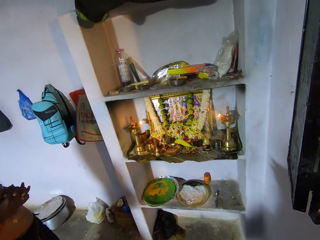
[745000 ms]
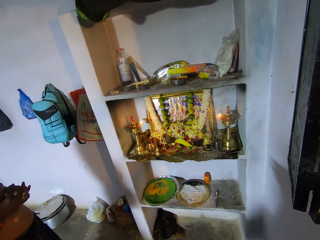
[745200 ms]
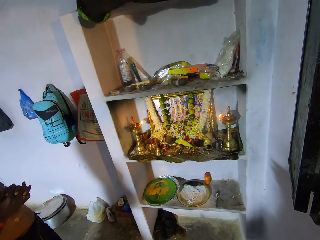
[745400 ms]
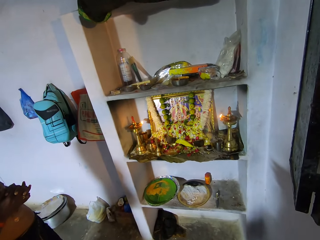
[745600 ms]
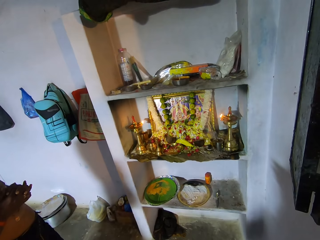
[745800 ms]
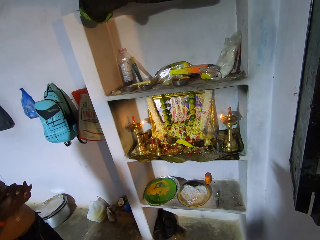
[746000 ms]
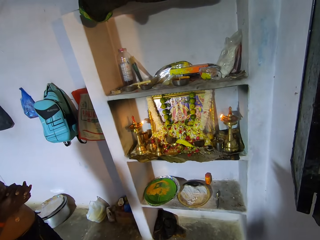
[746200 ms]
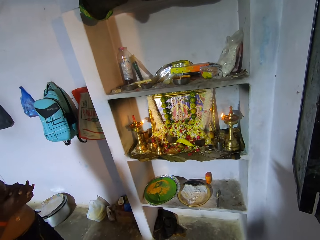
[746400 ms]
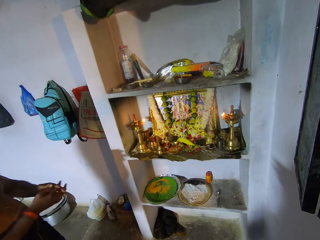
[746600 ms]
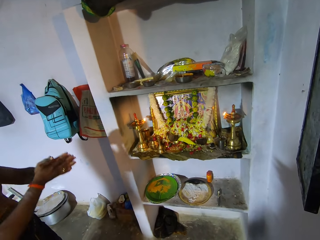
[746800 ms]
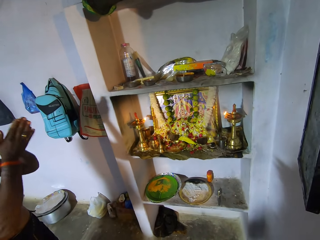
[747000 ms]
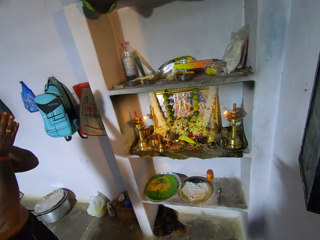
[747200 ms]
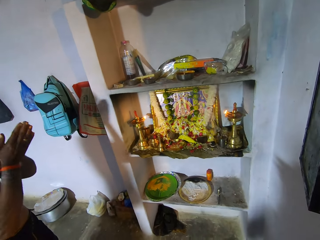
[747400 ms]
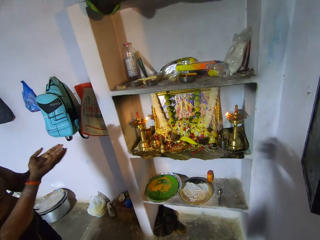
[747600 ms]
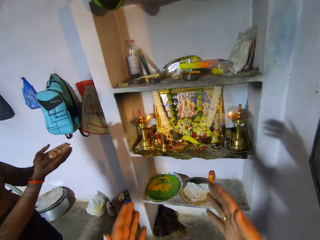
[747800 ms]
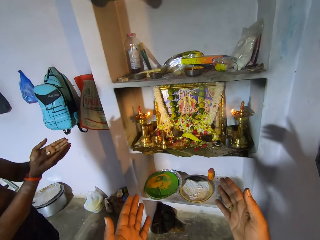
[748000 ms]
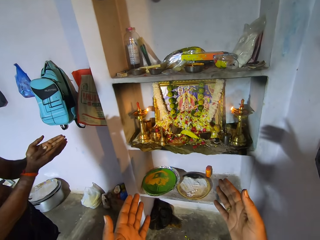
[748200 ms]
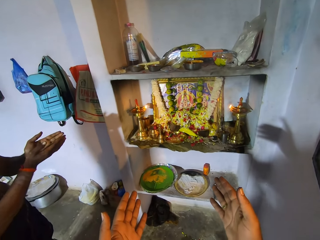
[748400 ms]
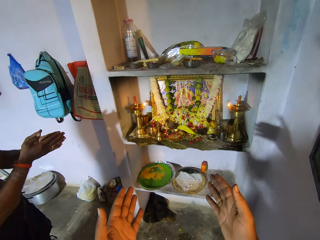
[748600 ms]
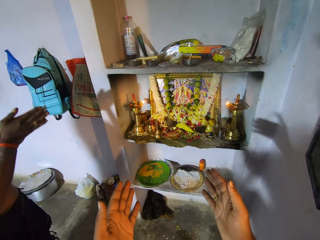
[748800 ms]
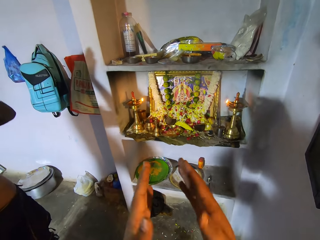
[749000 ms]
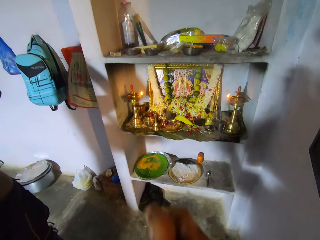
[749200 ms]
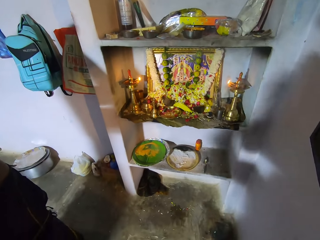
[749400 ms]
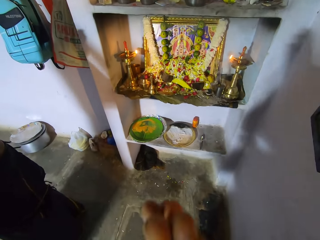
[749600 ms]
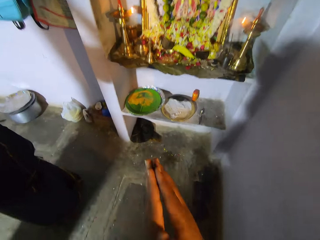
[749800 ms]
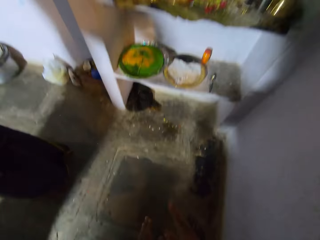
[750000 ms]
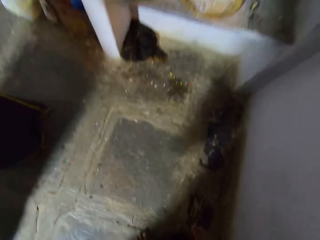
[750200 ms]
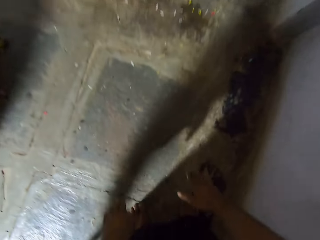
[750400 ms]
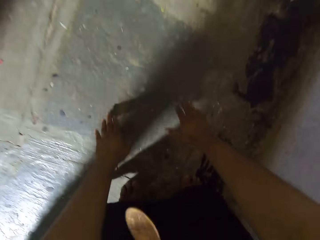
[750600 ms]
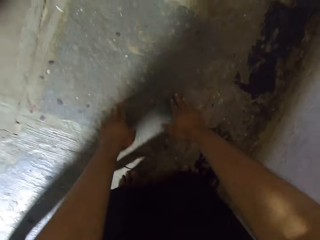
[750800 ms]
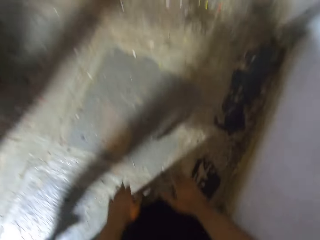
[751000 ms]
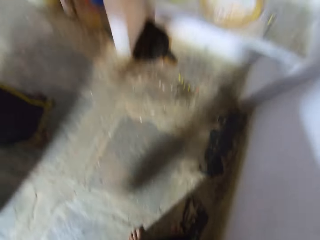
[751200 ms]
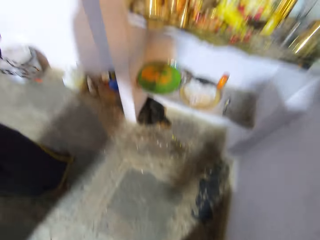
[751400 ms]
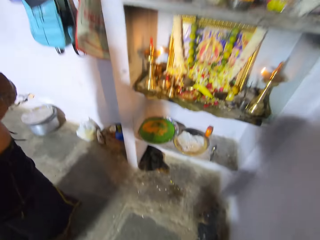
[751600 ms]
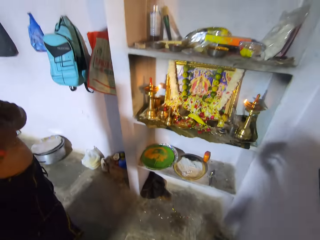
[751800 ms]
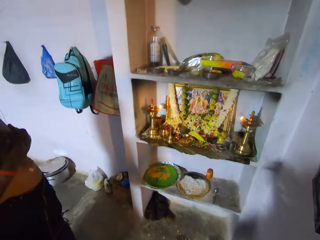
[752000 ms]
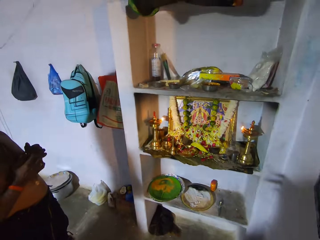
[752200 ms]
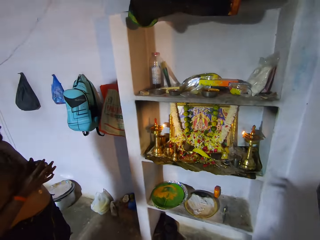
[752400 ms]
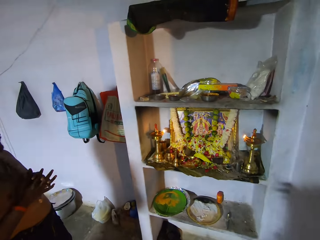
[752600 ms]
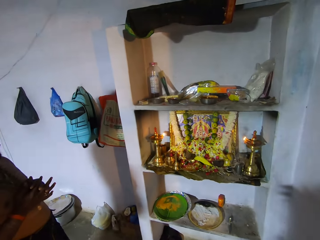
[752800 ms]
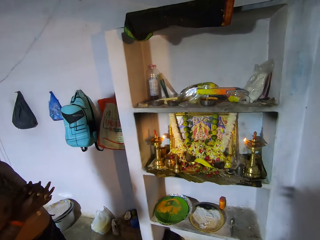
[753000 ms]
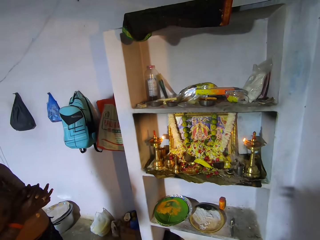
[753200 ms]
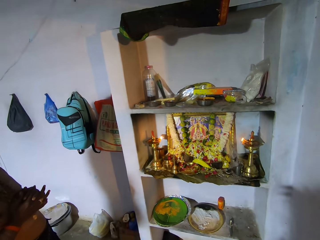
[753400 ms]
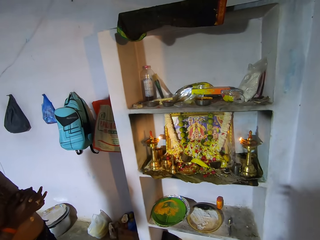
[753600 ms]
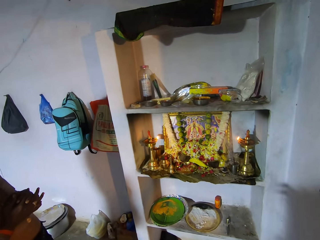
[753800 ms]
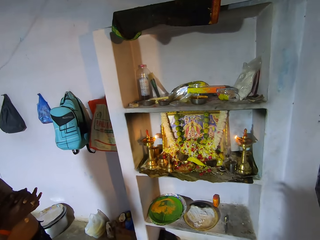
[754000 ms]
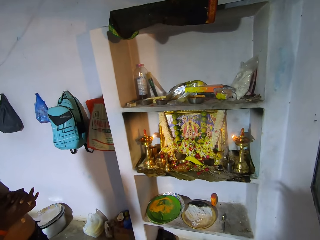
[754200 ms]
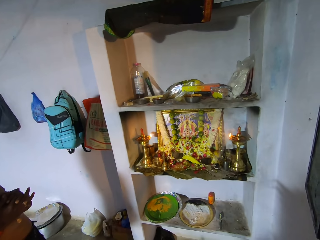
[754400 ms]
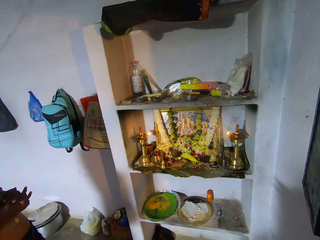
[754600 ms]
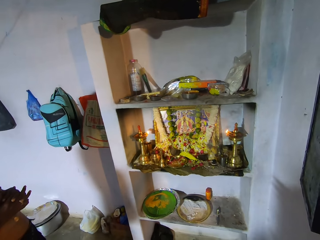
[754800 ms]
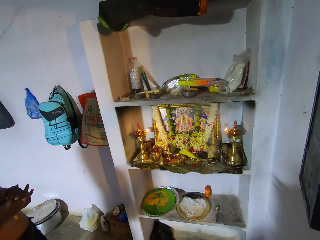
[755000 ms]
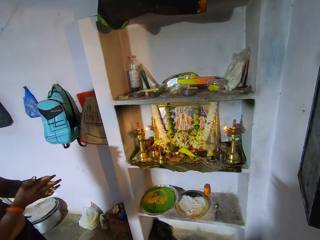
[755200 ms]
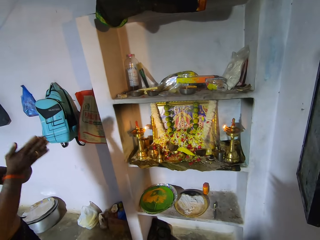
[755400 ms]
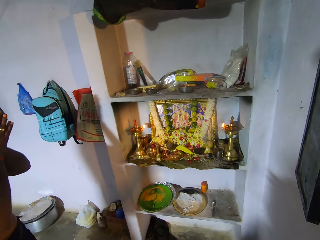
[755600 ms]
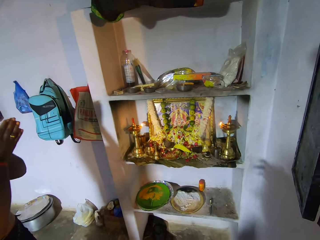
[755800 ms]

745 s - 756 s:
The camera wearer prays. They point hands forward, bend down, touch down, rise up and pray.

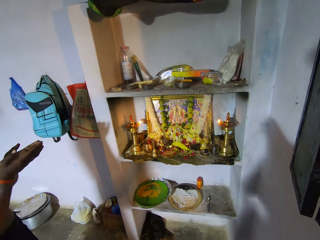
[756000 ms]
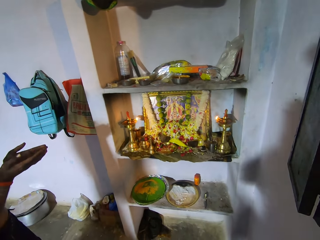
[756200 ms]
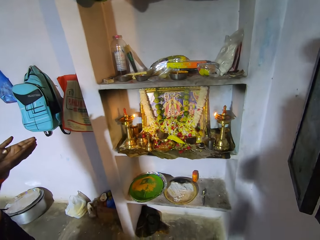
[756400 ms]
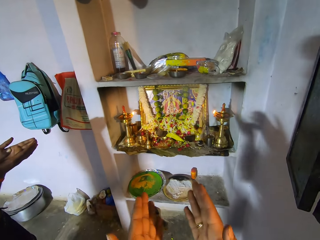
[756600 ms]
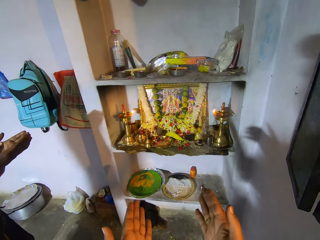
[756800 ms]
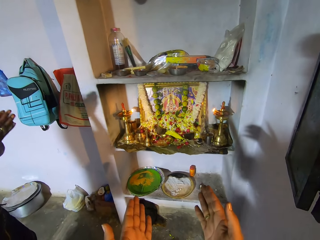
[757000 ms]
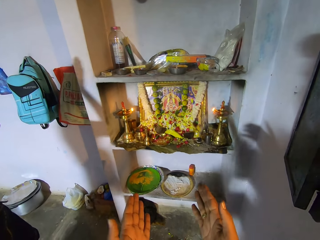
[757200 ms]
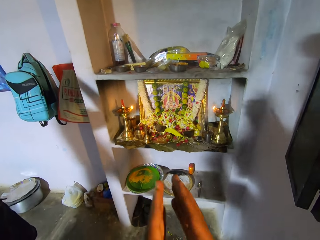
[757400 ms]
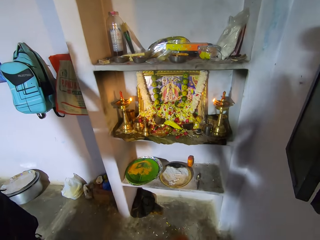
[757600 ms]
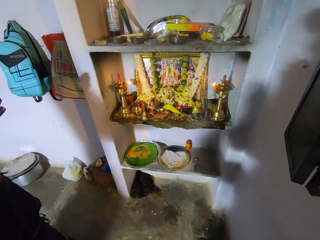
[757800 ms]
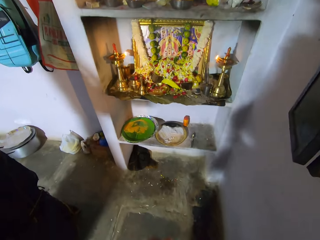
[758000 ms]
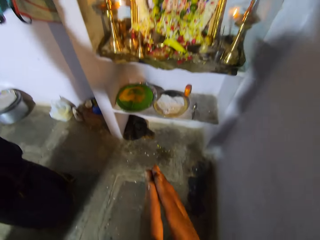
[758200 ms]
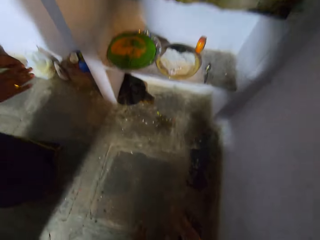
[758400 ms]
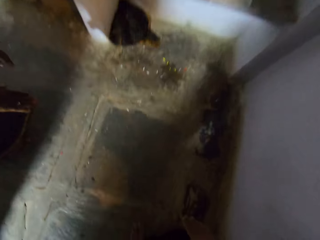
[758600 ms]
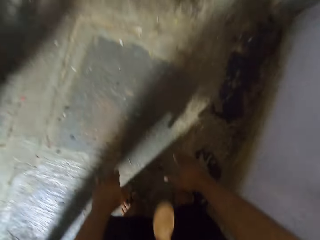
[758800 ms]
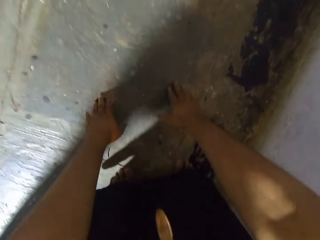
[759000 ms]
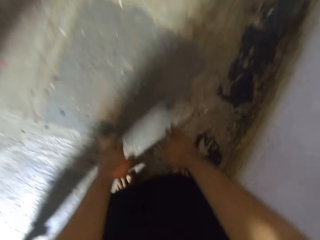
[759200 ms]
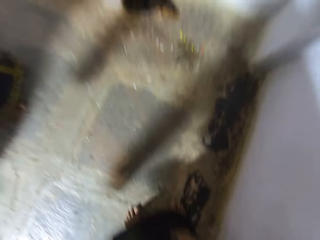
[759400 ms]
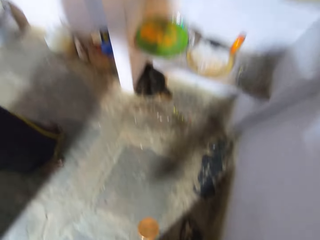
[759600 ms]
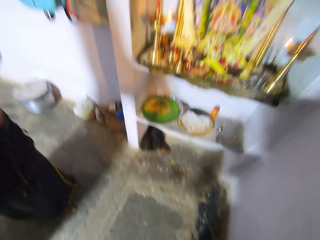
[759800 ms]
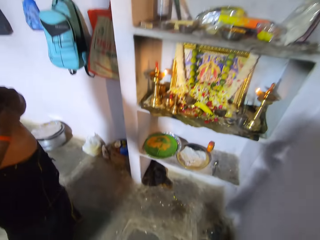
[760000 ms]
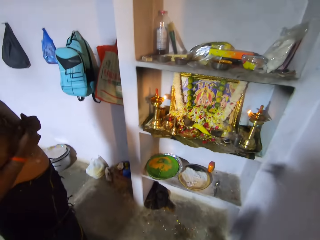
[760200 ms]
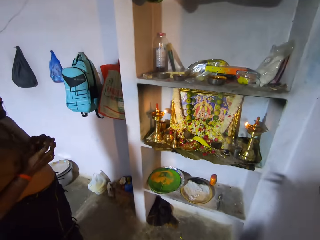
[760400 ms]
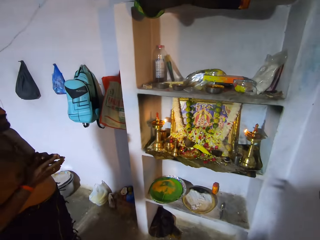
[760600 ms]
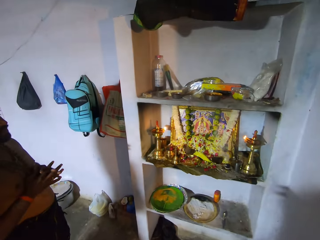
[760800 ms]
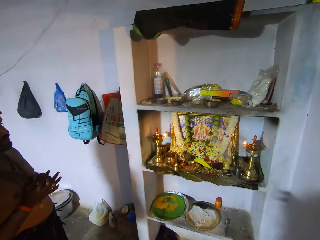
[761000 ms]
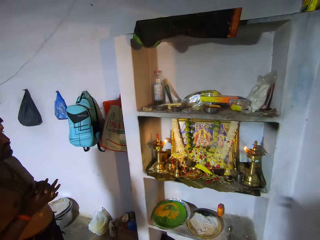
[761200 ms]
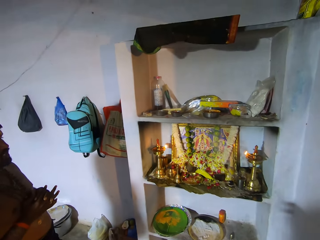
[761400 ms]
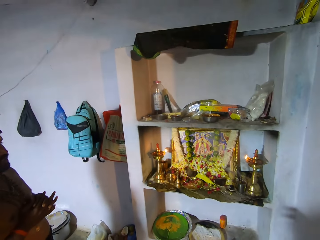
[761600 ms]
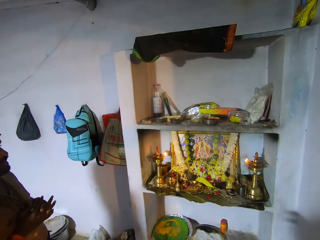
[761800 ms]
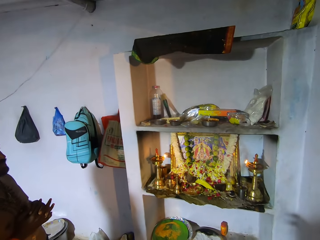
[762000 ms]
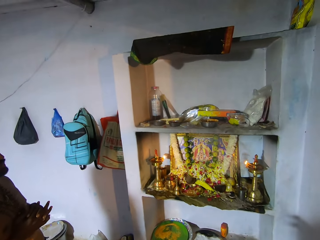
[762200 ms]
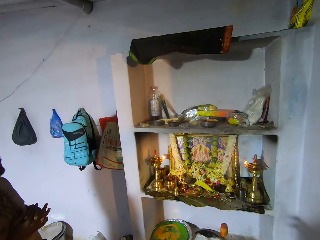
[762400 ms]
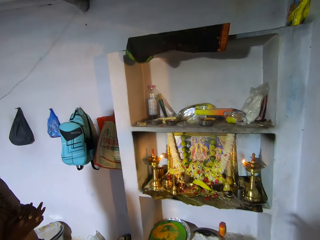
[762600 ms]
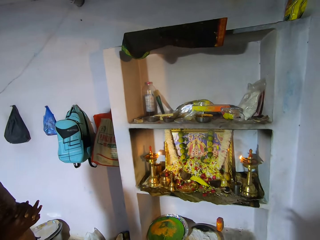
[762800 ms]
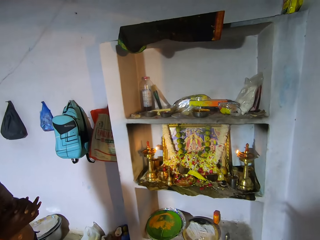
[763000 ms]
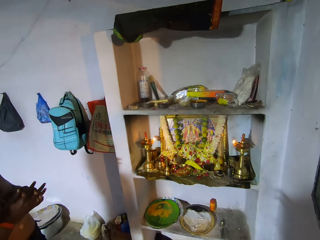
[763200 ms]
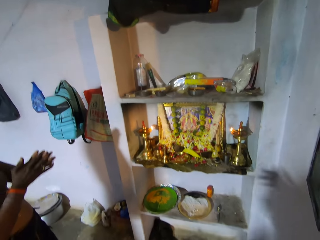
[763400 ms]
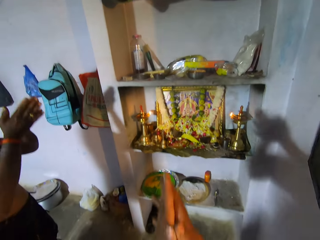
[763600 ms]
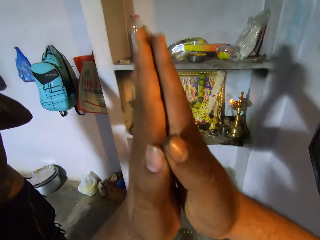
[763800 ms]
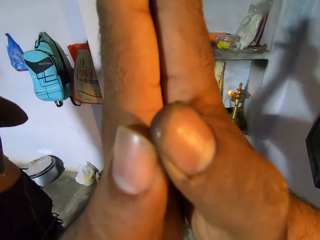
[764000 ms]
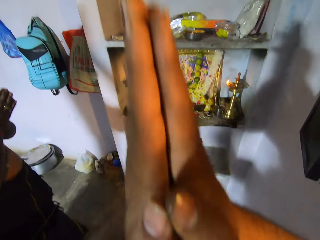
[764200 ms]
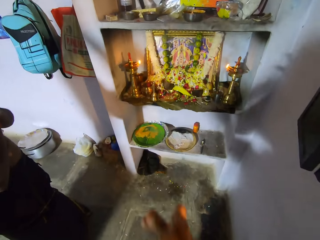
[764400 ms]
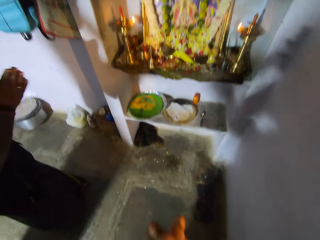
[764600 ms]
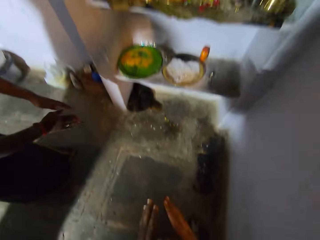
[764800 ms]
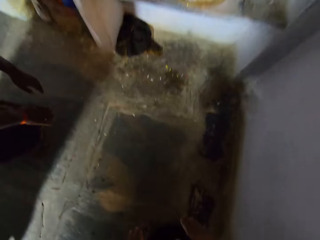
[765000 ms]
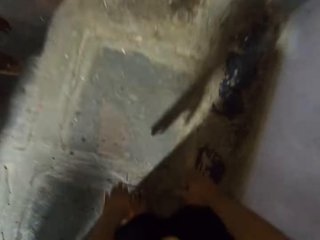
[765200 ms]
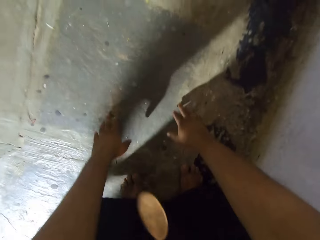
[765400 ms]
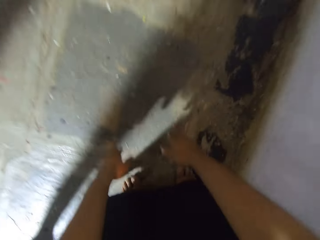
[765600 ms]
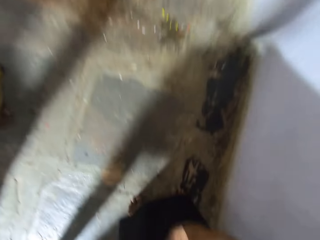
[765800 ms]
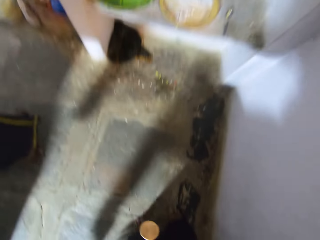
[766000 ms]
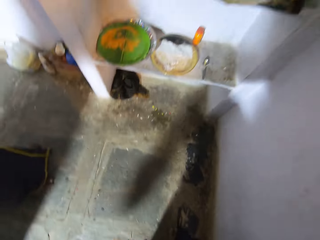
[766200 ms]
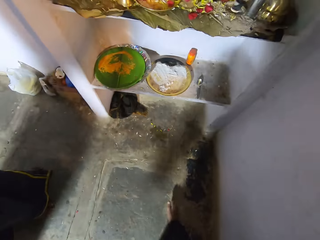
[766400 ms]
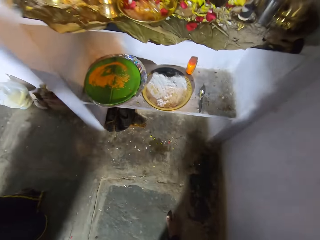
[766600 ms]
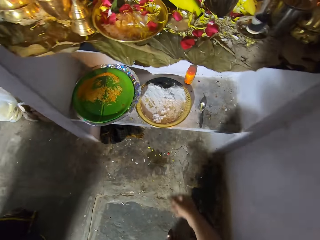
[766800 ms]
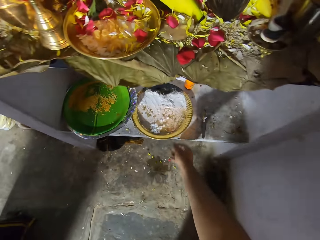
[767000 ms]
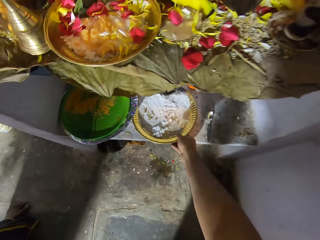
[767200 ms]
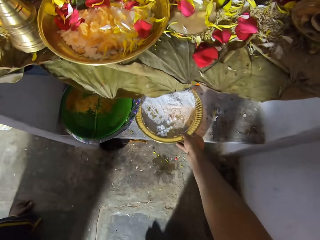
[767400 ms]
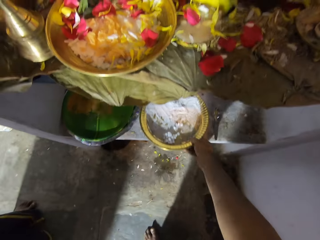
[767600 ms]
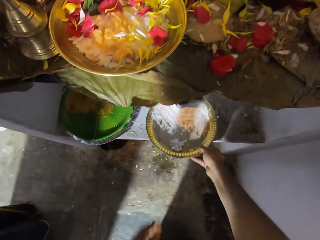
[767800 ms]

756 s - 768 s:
The camera wearer points hands forward, bends down, touches down, rises up and prays. They raise hands up, touch down, rise up and pray.
